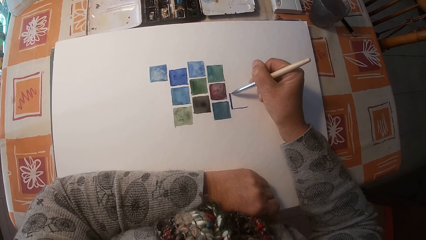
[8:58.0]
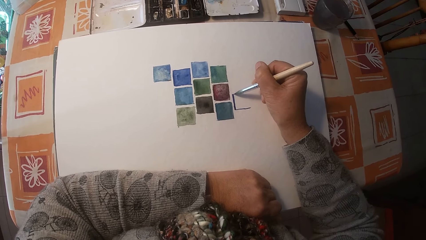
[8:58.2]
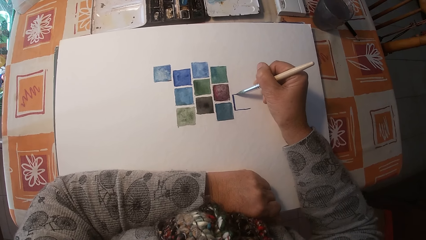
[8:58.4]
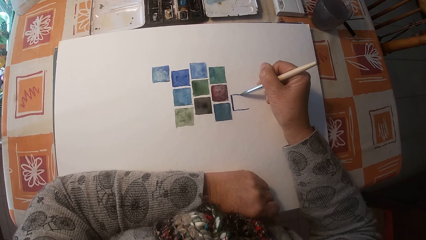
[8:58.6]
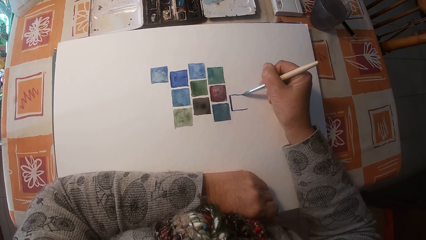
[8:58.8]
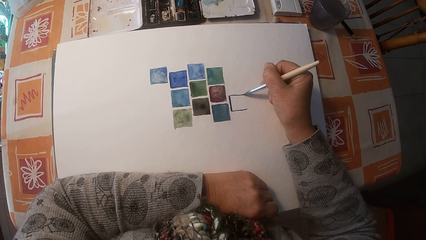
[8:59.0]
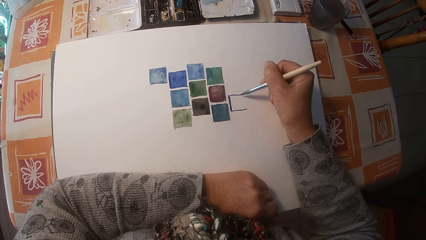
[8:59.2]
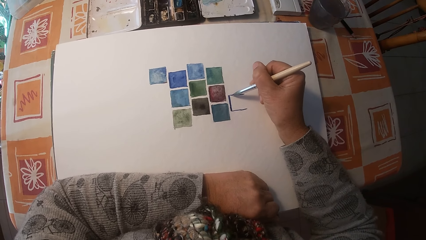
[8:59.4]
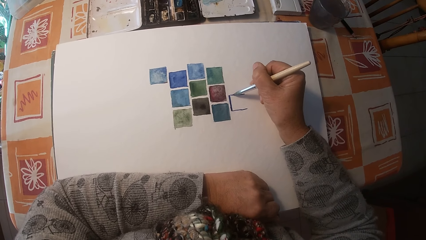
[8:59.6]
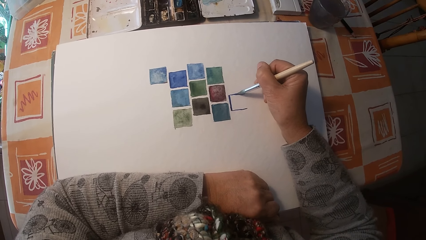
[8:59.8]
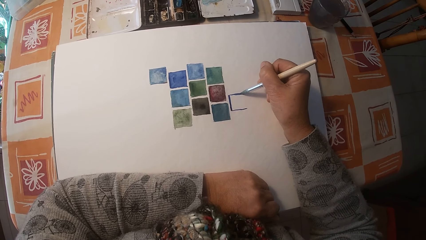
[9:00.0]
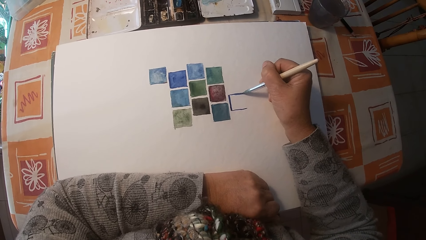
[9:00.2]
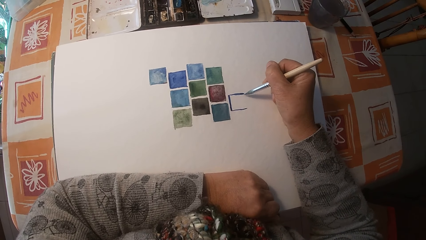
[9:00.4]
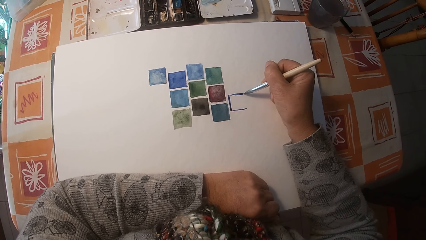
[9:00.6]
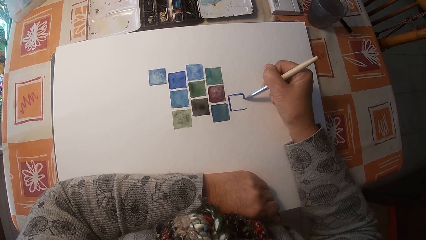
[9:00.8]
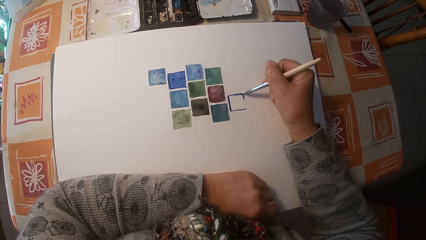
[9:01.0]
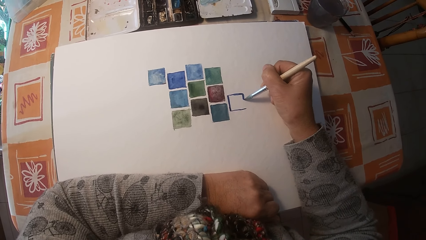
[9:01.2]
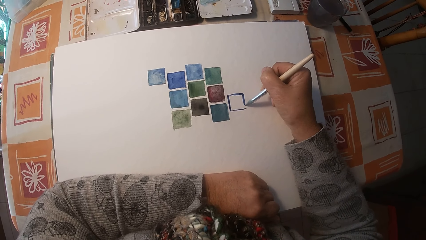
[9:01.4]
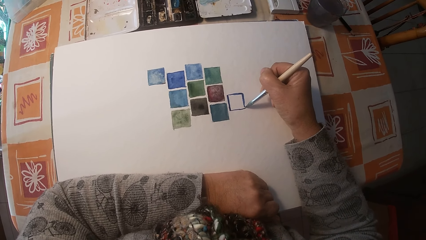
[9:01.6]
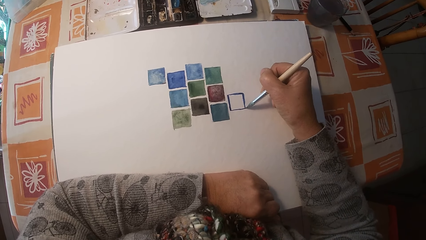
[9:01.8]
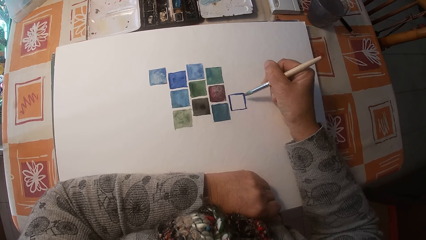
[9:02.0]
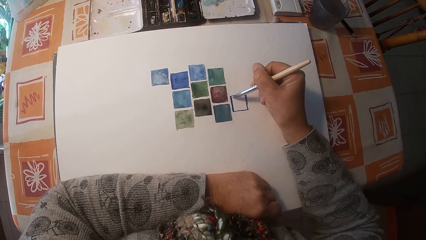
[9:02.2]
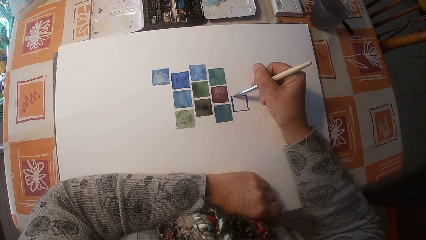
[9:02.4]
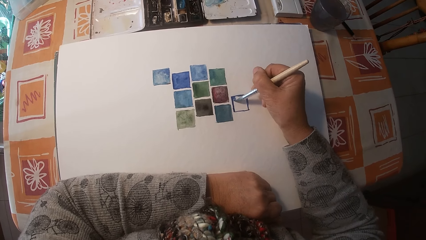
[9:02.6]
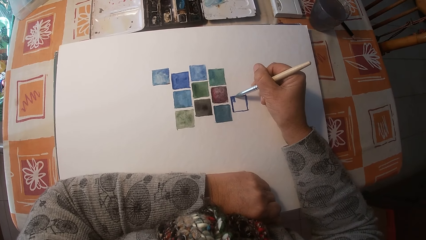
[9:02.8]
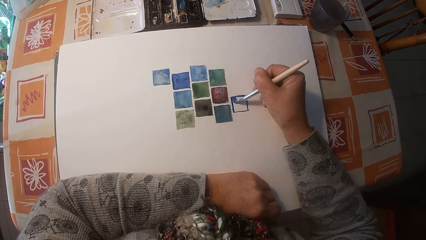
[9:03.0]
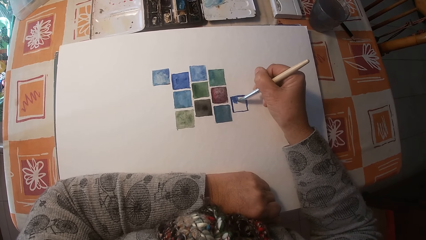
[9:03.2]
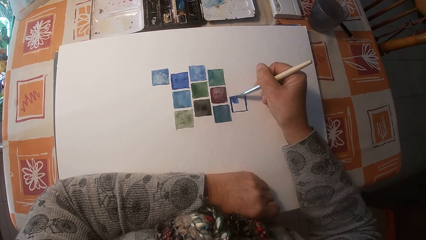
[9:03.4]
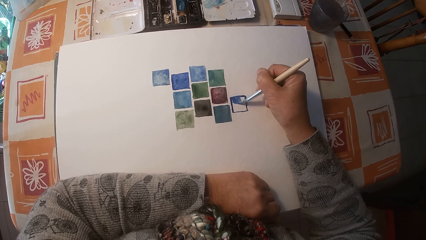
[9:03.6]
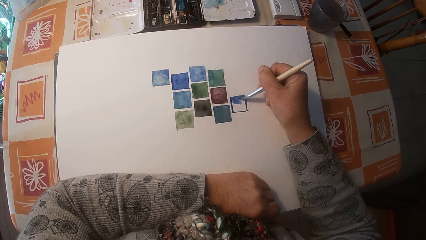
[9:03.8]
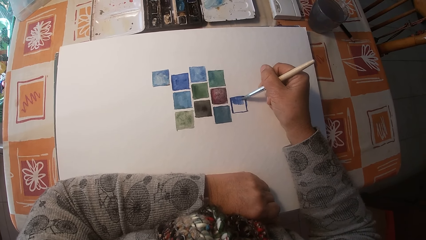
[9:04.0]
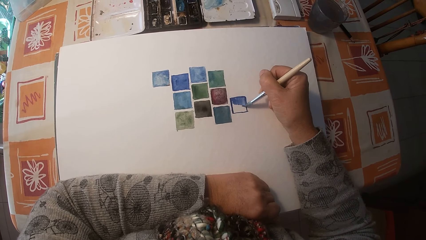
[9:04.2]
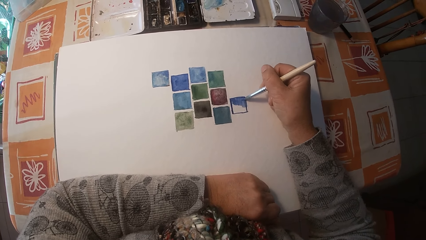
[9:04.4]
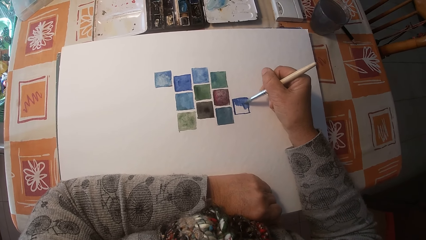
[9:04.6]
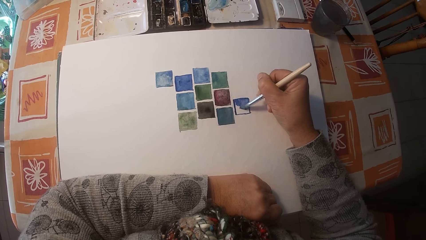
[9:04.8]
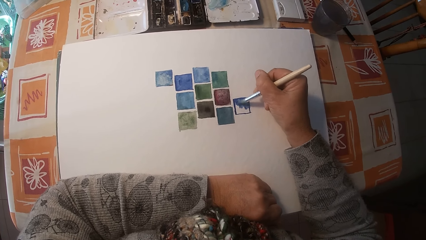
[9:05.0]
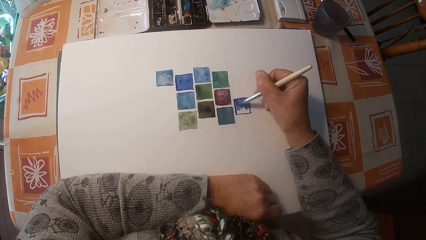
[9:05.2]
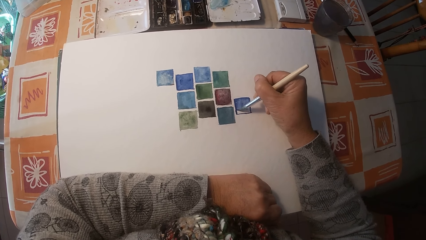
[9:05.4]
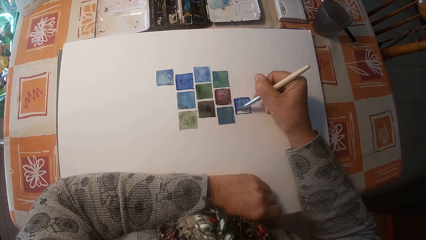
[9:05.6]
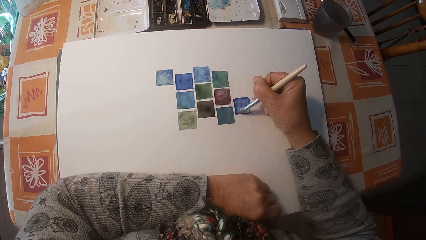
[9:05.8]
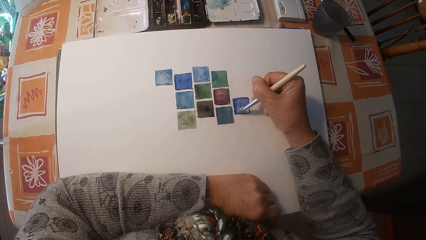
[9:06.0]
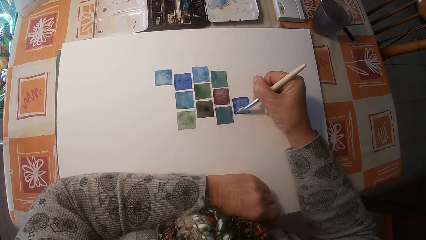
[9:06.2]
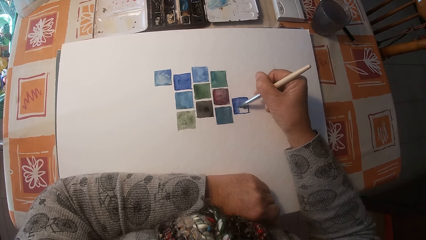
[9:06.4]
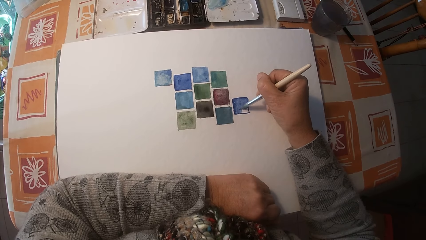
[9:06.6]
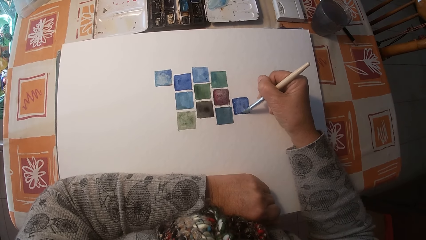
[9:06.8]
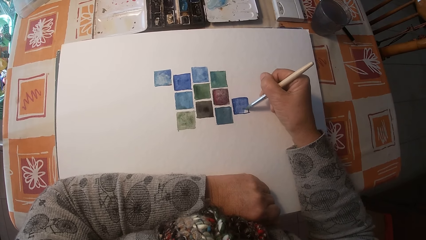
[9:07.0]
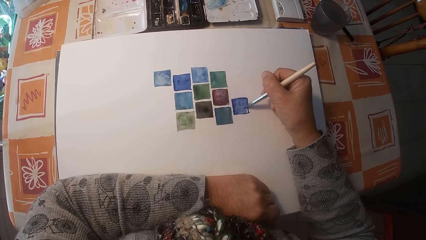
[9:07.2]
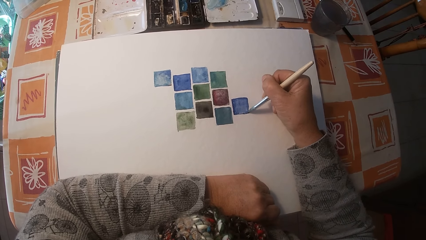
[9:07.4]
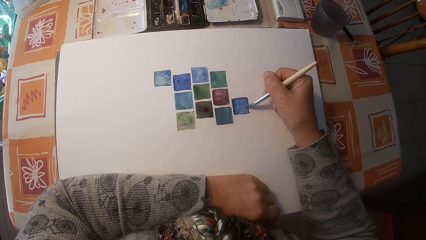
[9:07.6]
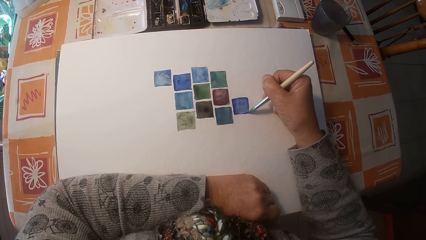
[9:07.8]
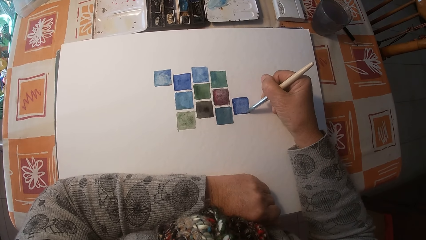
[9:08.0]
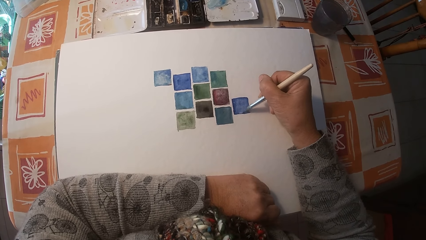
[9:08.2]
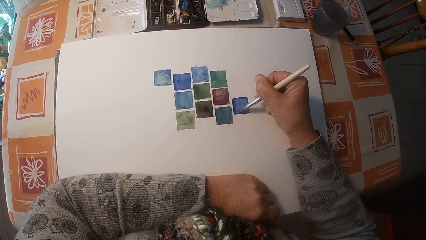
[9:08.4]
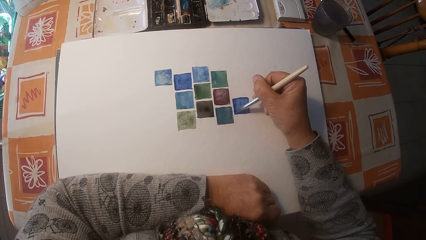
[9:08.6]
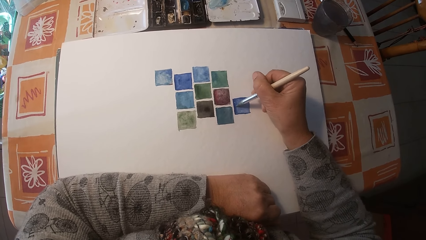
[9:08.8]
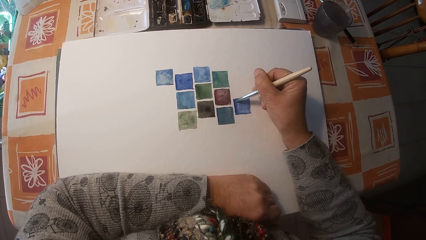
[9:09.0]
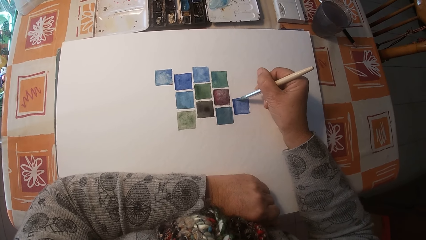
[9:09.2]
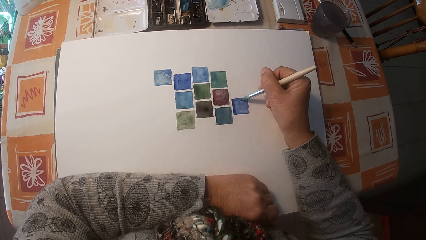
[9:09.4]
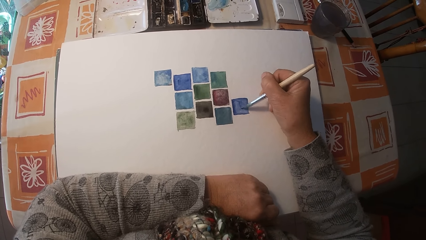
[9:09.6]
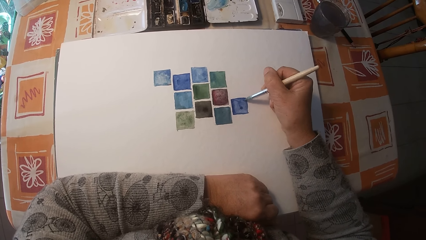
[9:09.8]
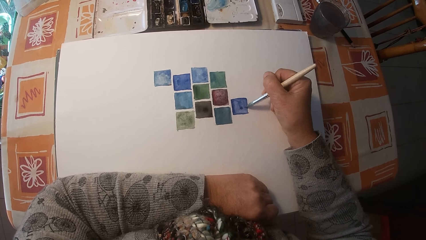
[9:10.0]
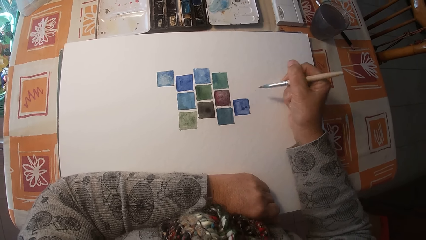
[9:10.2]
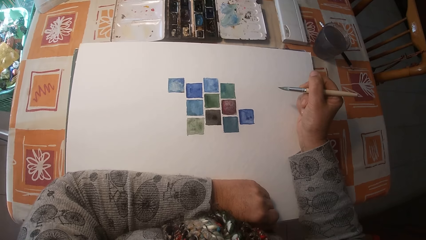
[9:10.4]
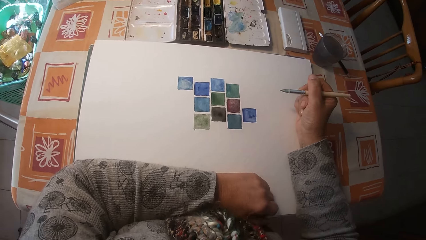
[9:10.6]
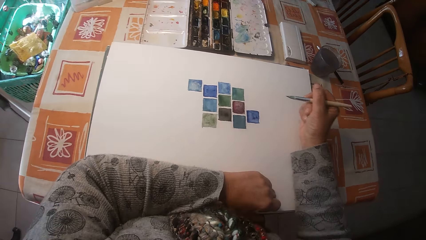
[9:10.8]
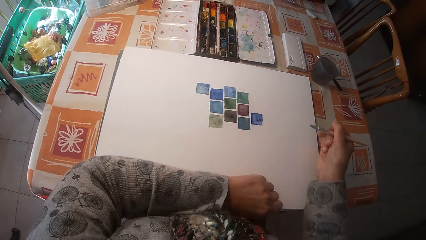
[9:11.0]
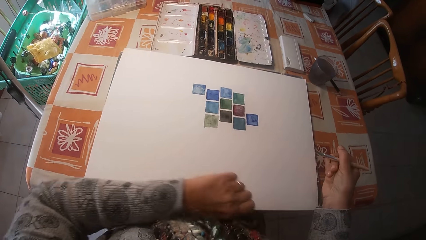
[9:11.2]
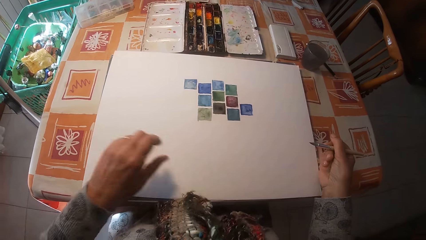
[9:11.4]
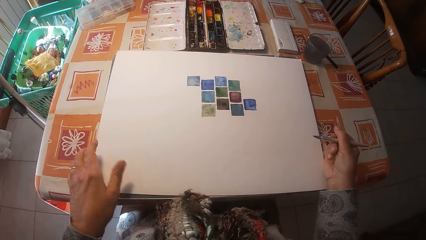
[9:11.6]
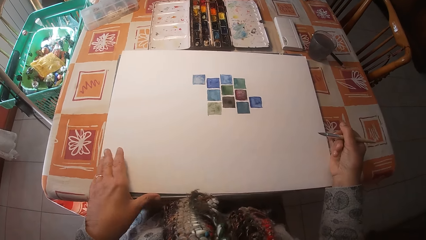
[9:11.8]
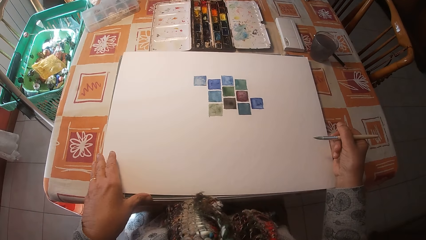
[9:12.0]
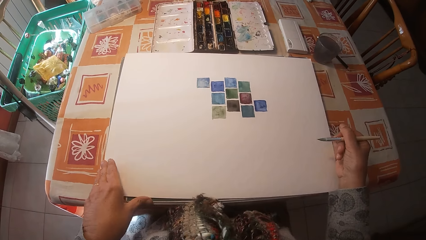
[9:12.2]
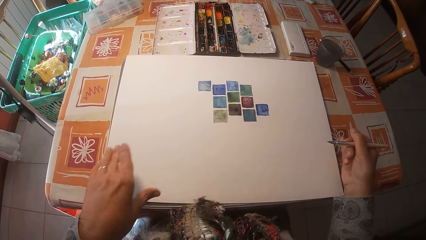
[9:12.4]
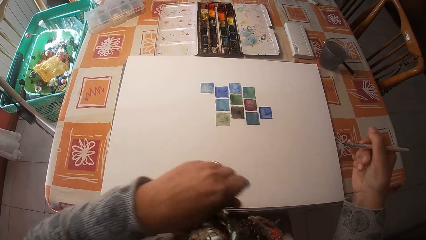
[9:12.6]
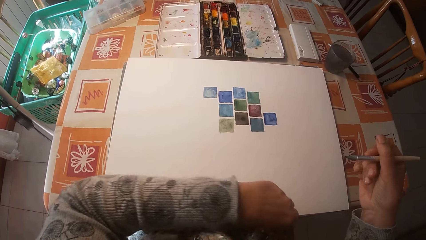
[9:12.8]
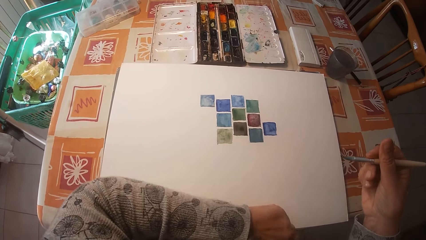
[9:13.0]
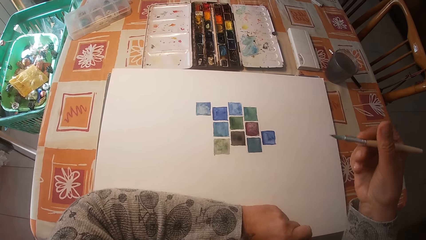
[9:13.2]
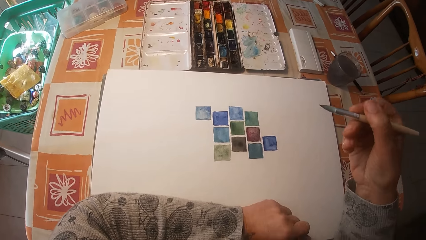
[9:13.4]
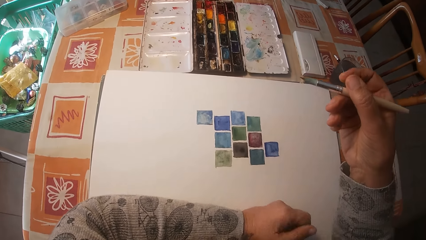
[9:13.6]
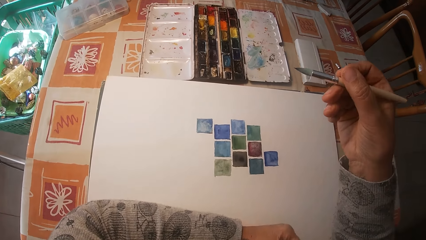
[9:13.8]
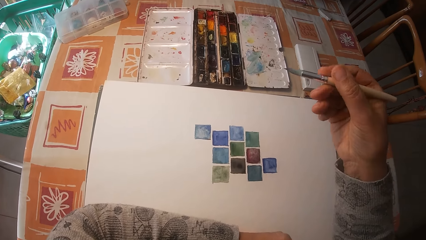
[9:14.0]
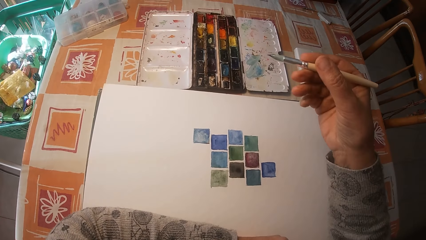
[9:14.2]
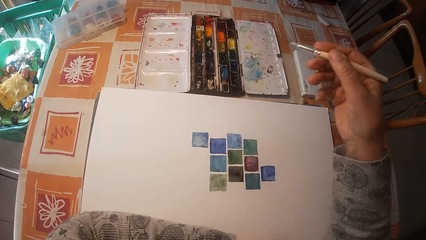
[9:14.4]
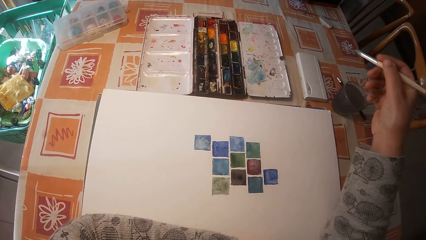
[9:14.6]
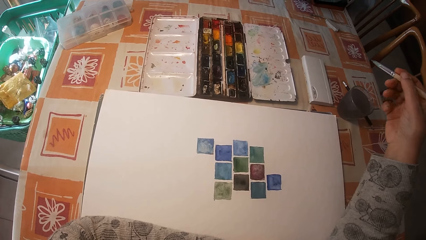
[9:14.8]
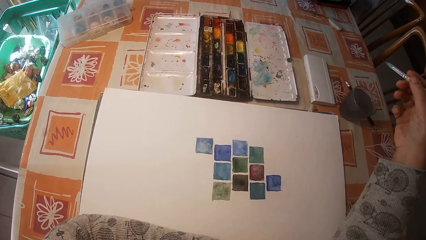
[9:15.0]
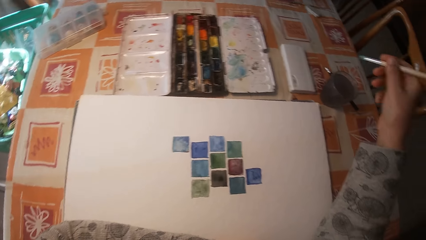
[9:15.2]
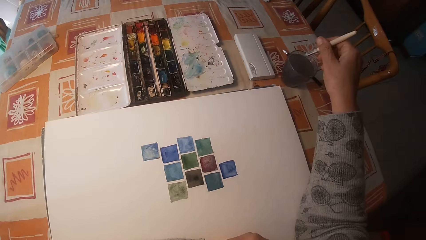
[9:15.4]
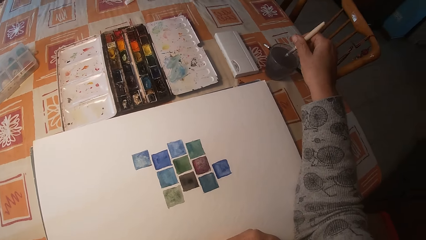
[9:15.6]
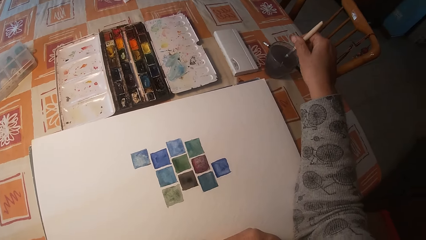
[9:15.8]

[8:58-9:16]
The camera wearer removes the brush on the drawing book. He removes his left arm on the drawing book. He holds the paint brush. He touches the drawing book with his hands. He puts his hand on the board. He removes his hands on the drawing book. He places his left arm on the drawing book. He holds the paint brush.
